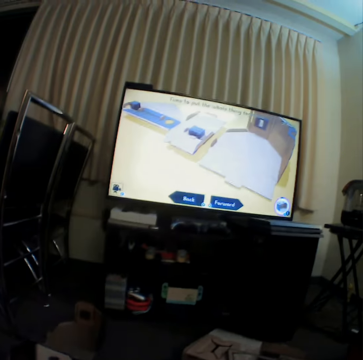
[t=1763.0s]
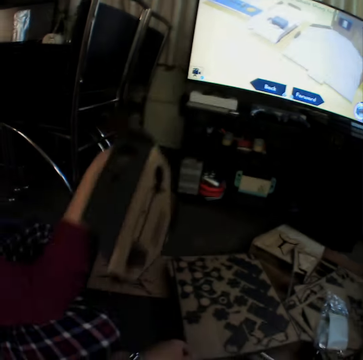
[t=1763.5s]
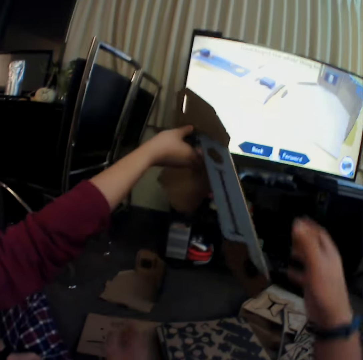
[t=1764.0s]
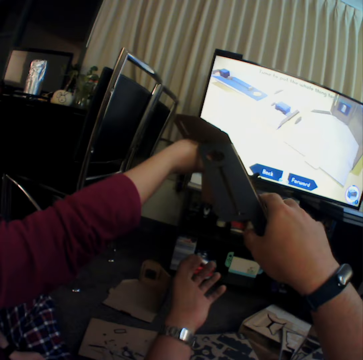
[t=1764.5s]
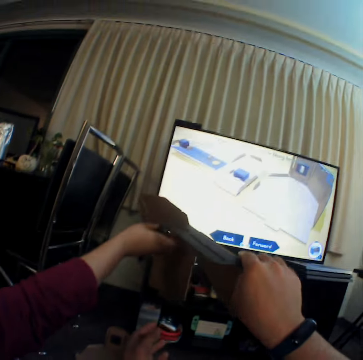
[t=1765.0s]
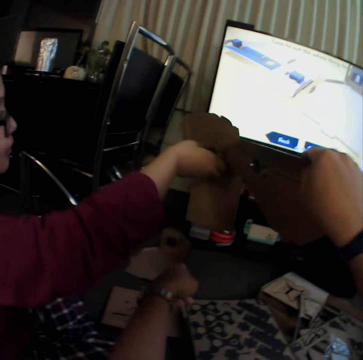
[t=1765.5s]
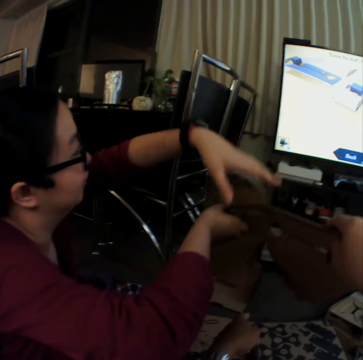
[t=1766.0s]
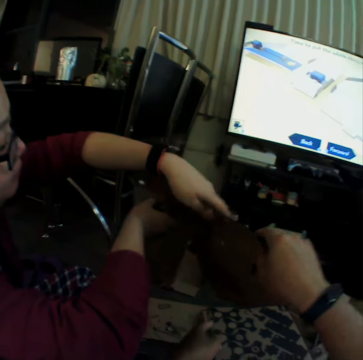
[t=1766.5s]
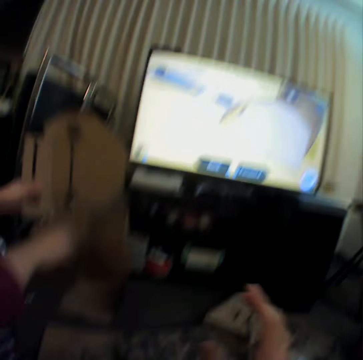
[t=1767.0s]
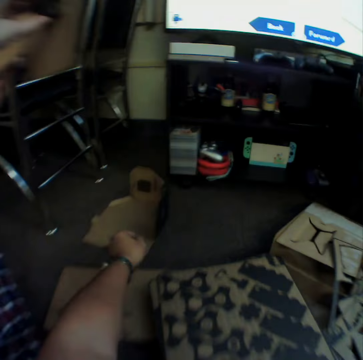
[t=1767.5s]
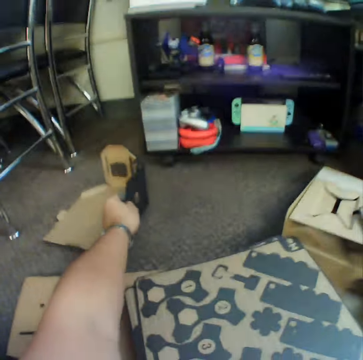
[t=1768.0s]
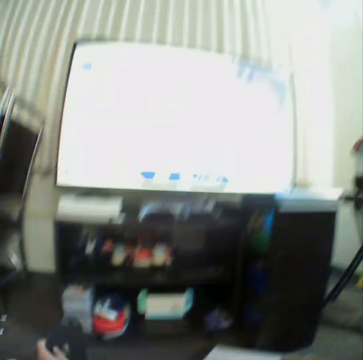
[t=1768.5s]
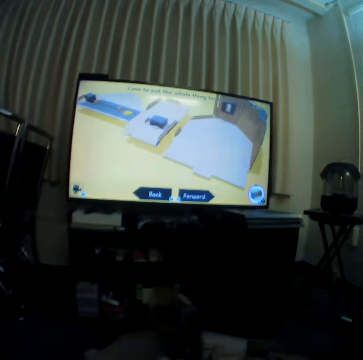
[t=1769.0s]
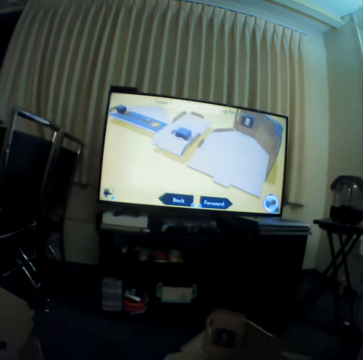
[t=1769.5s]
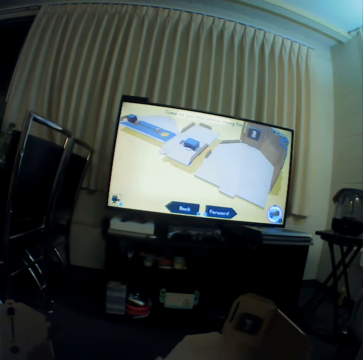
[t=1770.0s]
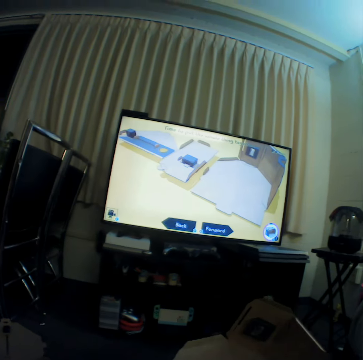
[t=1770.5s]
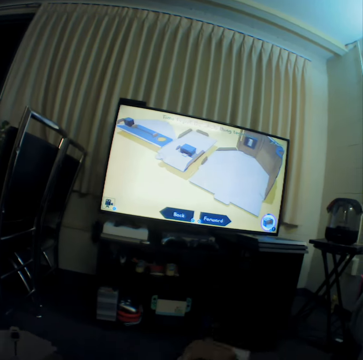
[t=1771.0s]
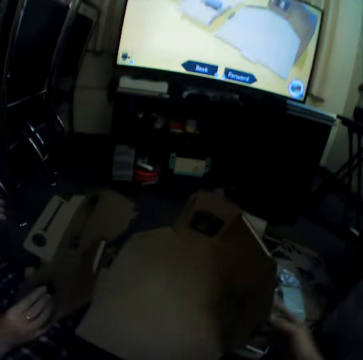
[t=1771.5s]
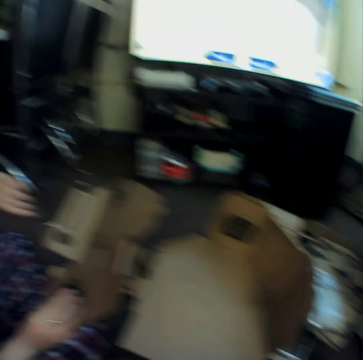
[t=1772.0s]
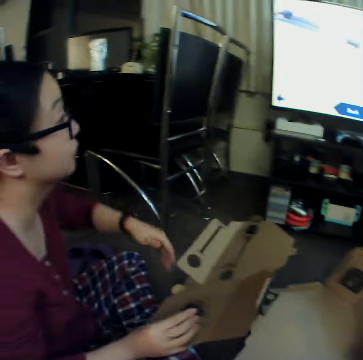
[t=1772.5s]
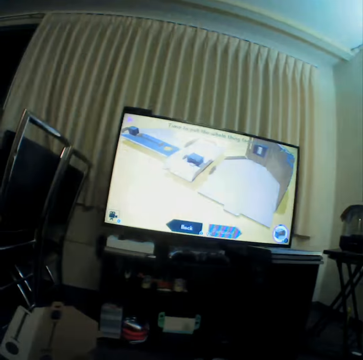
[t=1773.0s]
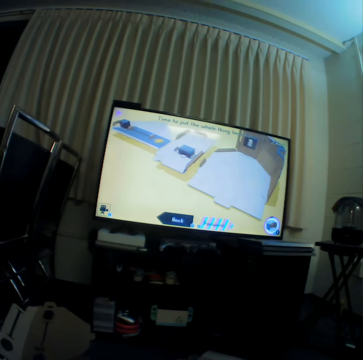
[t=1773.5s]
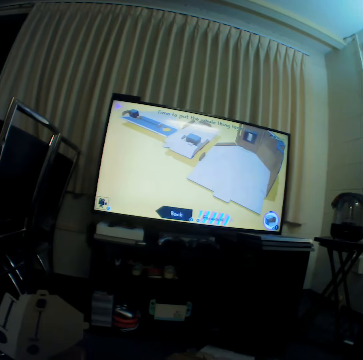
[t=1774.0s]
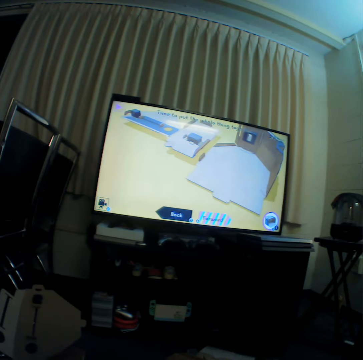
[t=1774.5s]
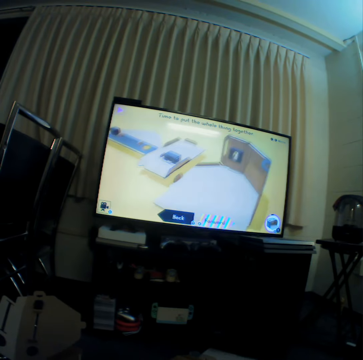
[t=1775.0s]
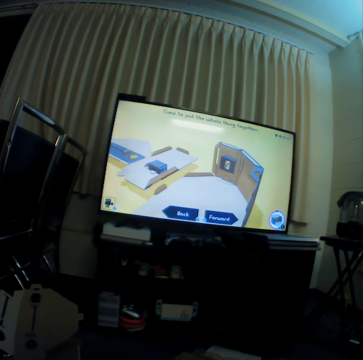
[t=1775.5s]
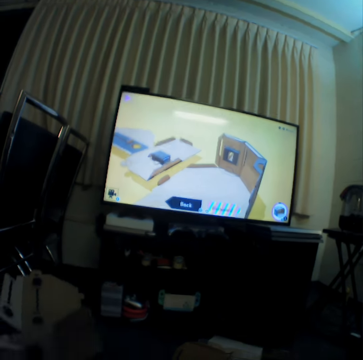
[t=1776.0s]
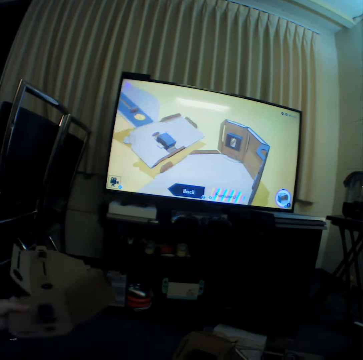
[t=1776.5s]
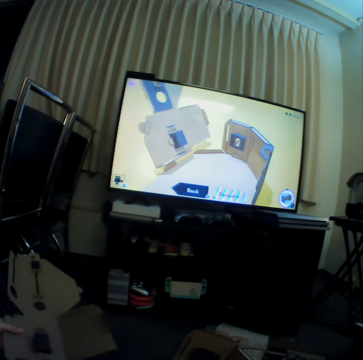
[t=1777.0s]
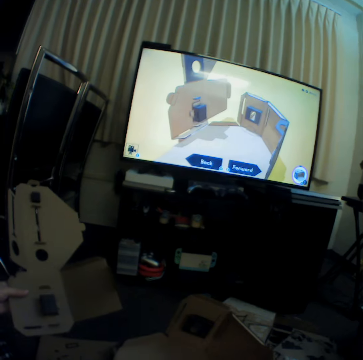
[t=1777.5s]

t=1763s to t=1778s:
The camera wearer holds craft materials or a box with a hand. A woman holds craft material with hands. The camera wearer stretches the hand and picks up craft material on the floor. The woman looks at the television. The camera wearer watches television.

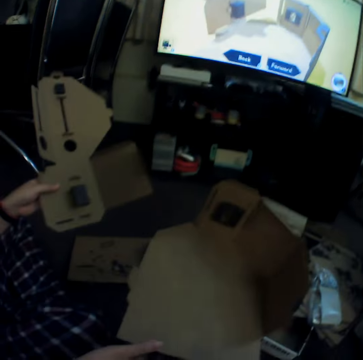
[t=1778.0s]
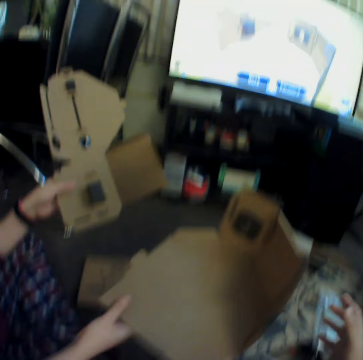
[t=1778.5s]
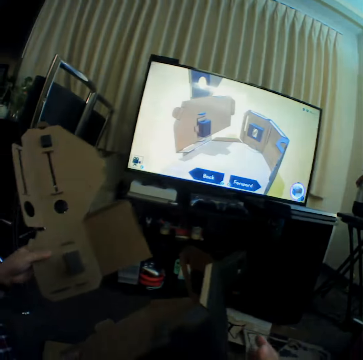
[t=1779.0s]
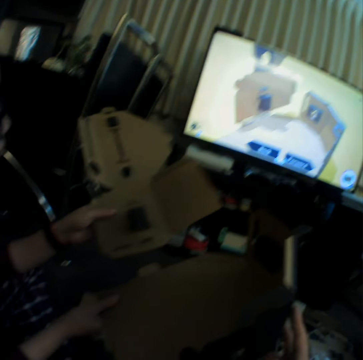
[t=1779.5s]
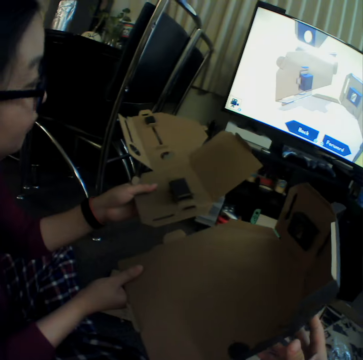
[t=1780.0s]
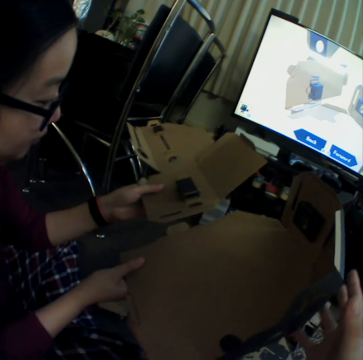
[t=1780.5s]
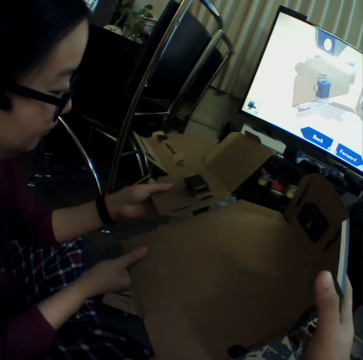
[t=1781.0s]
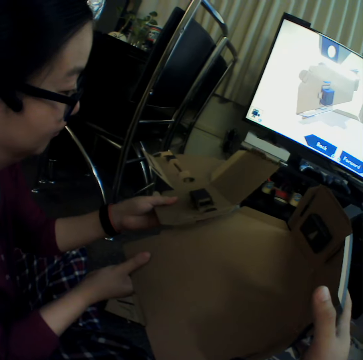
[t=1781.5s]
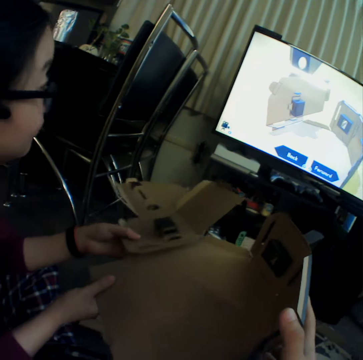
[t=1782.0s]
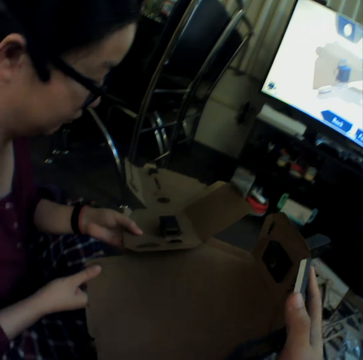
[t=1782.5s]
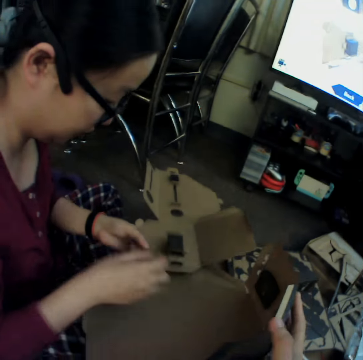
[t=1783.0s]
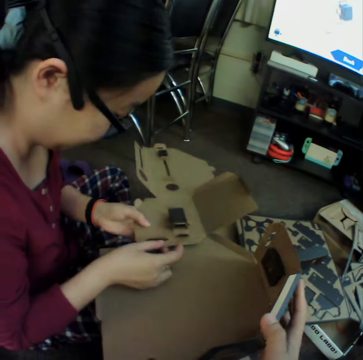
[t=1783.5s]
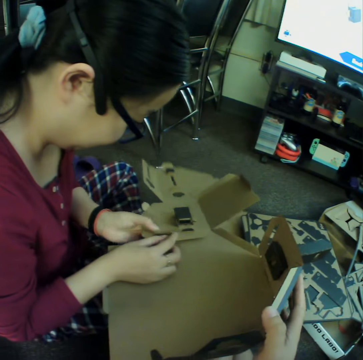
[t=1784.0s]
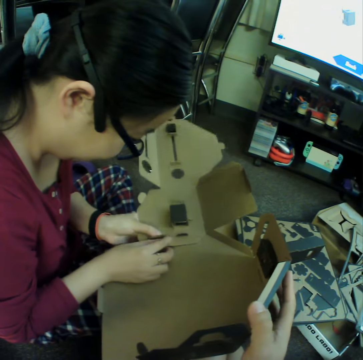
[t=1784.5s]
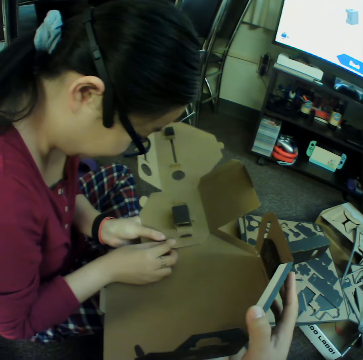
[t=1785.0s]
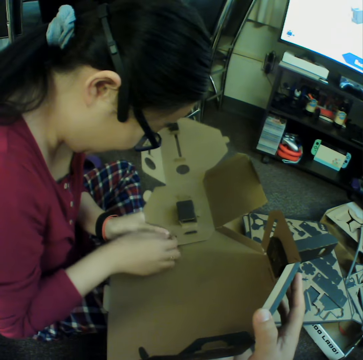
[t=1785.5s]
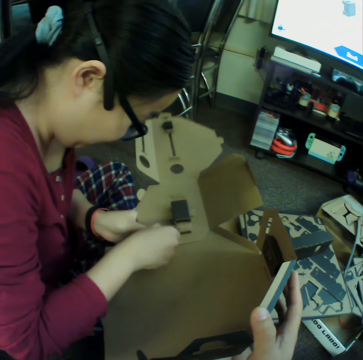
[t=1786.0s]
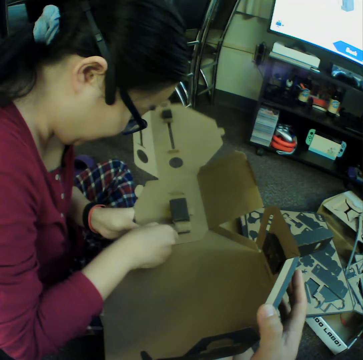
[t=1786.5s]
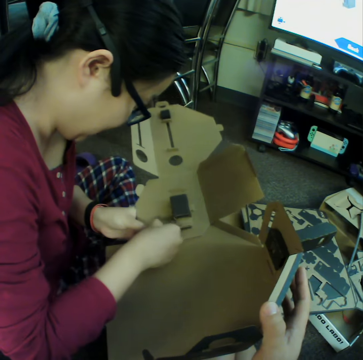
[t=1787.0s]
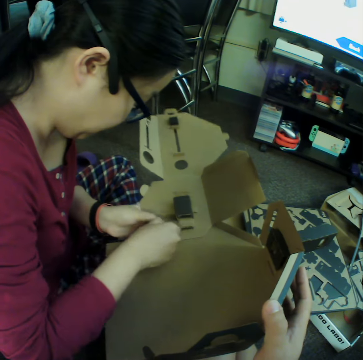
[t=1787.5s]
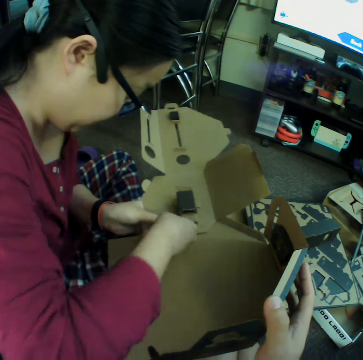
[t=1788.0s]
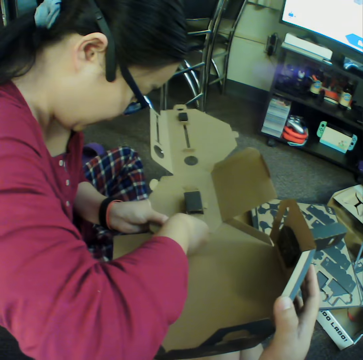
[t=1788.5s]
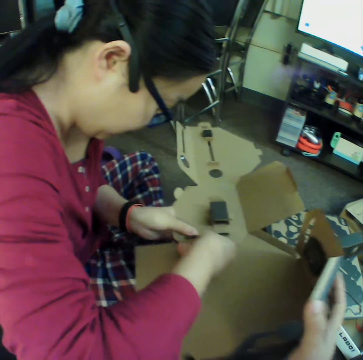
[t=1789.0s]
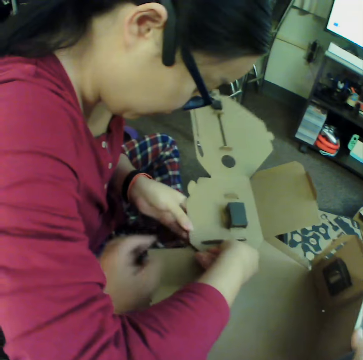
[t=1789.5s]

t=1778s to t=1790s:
A woman joins craft materials or a box. The woman pulls the box through.

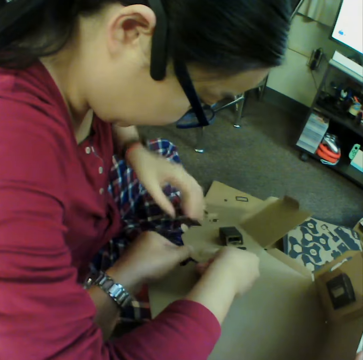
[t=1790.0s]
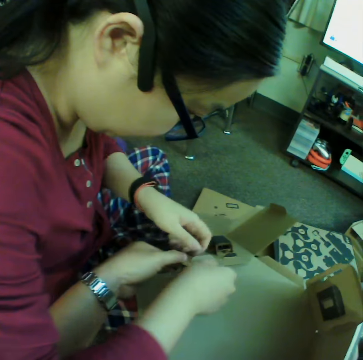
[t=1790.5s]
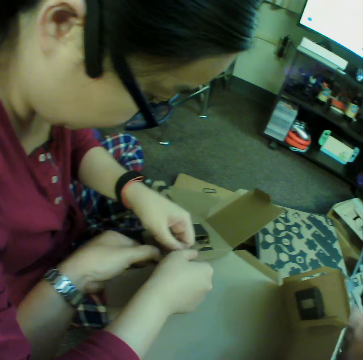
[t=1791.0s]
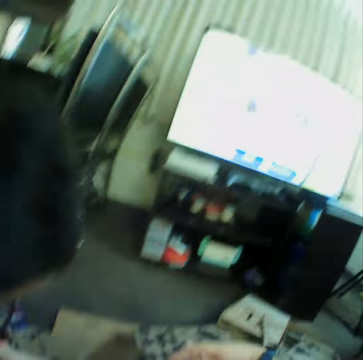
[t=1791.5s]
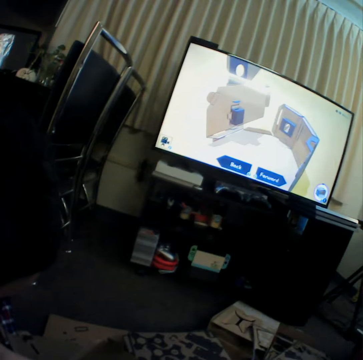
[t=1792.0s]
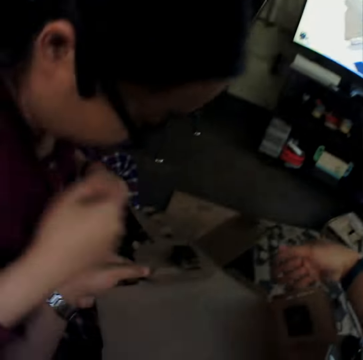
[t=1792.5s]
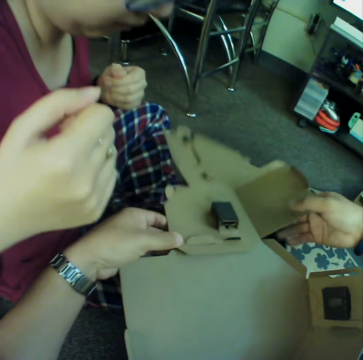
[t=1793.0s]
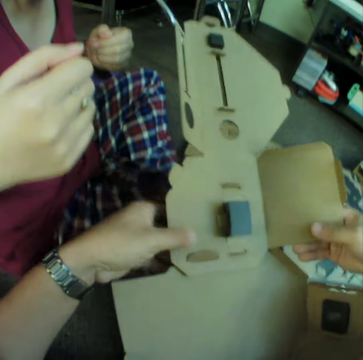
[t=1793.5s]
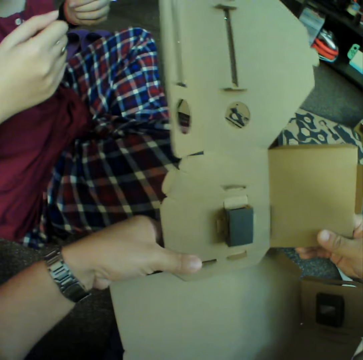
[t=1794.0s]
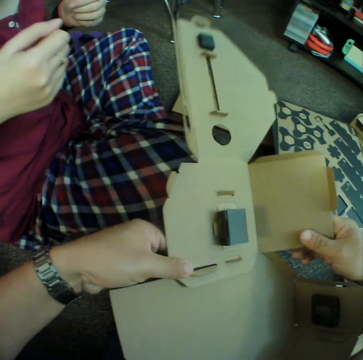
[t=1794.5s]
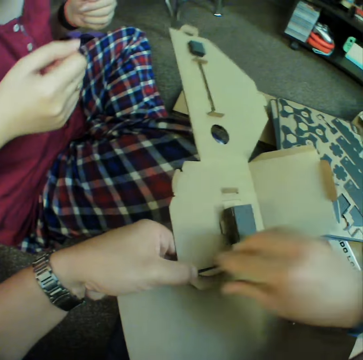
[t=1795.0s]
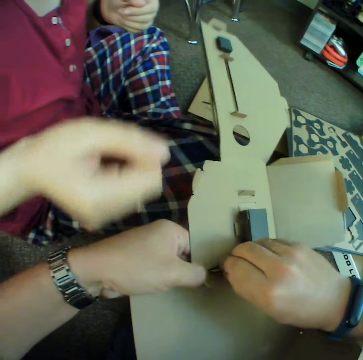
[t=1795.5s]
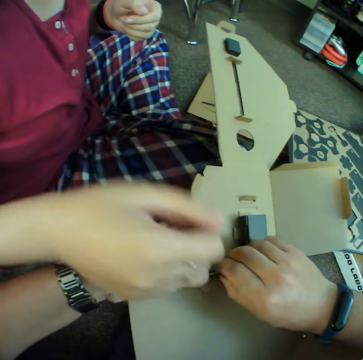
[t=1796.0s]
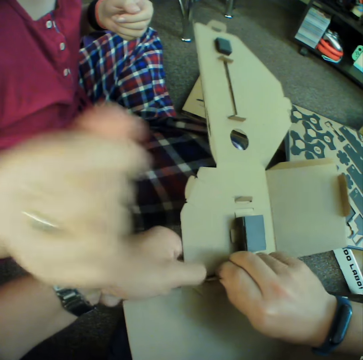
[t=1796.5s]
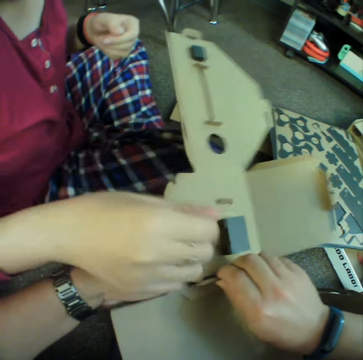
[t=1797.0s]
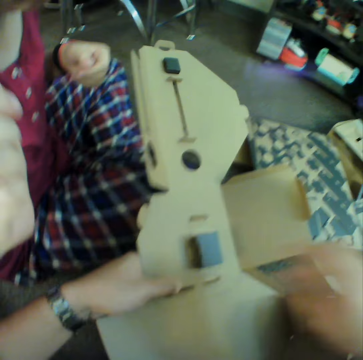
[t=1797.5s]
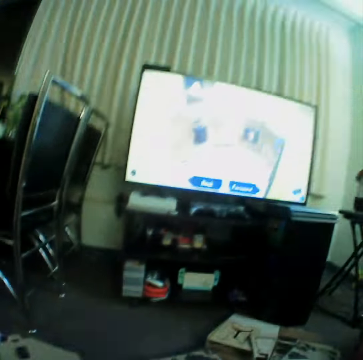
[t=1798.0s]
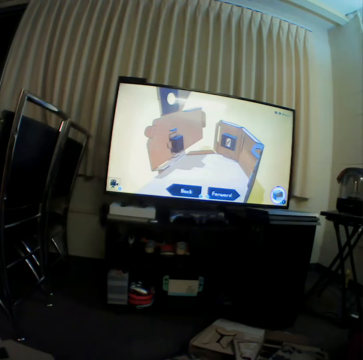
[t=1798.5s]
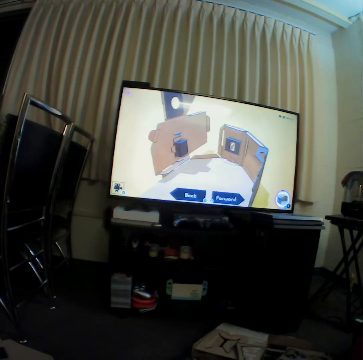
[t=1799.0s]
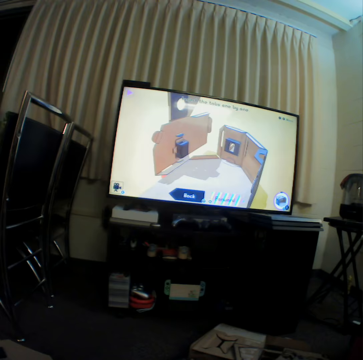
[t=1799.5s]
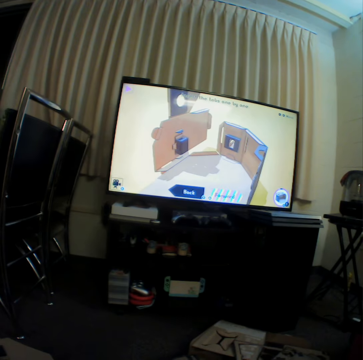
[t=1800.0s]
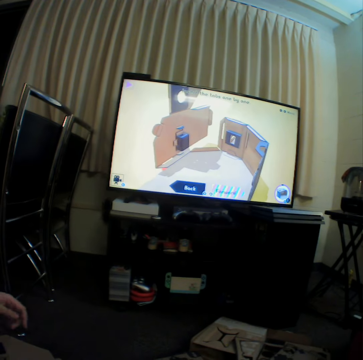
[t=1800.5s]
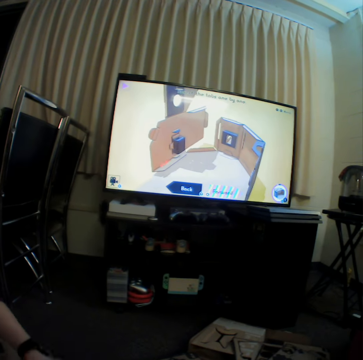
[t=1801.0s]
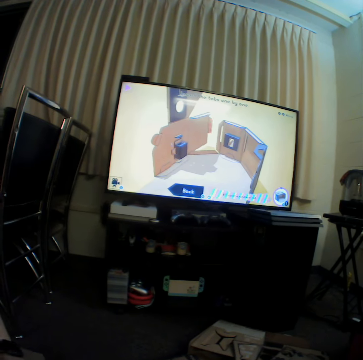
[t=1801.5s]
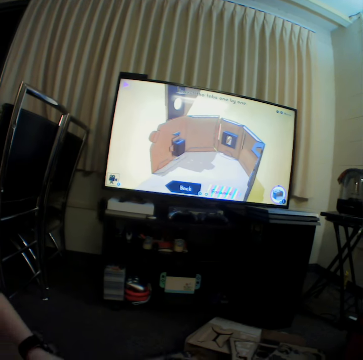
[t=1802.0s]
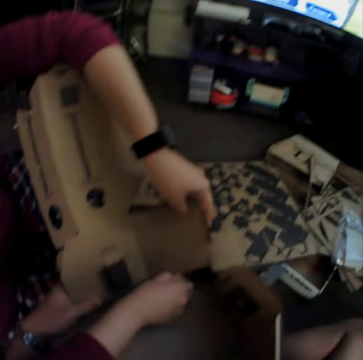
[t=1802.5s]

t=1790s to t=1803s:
The camera wearer looks at the television. A woman leaves the box. The camera wearer moves craft materials, pulls the box through, curves the craft material, and watches television. The woman moves a hand.
